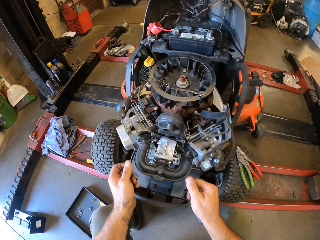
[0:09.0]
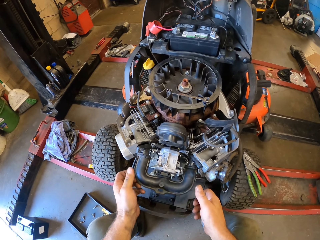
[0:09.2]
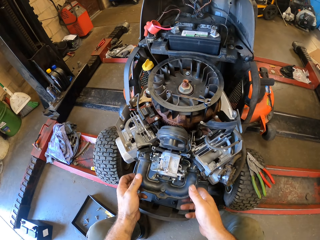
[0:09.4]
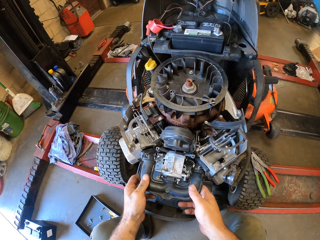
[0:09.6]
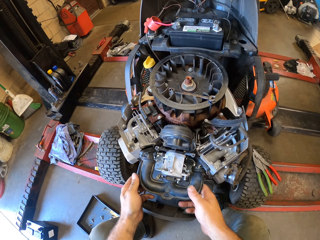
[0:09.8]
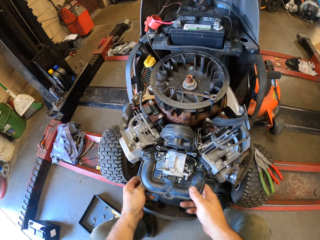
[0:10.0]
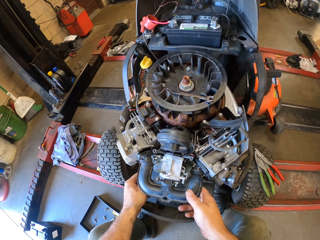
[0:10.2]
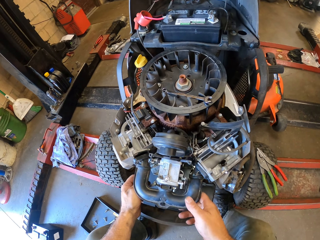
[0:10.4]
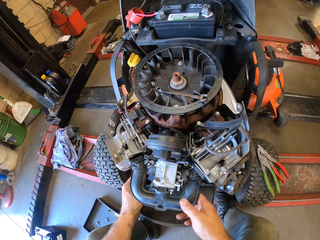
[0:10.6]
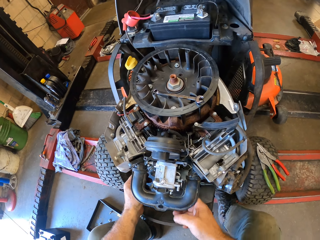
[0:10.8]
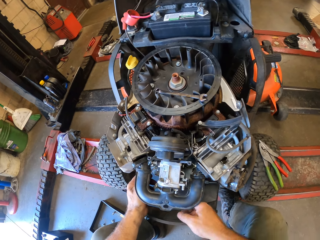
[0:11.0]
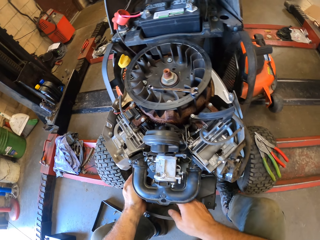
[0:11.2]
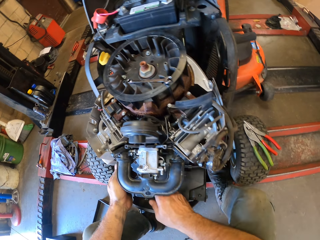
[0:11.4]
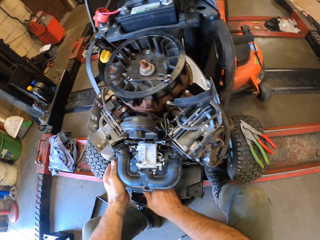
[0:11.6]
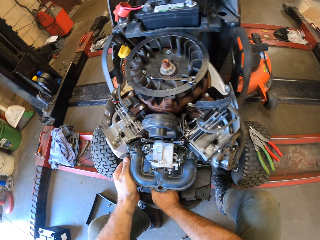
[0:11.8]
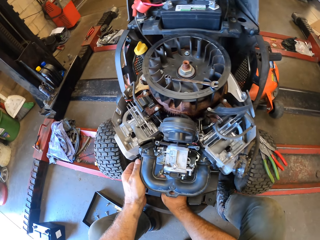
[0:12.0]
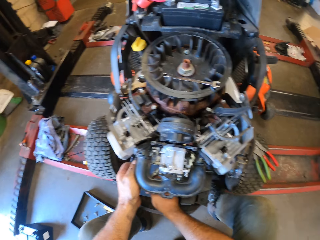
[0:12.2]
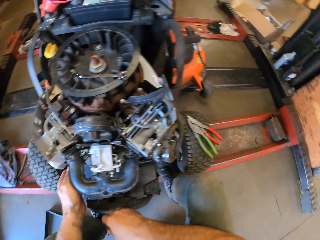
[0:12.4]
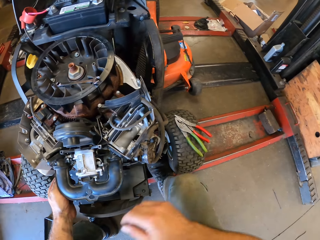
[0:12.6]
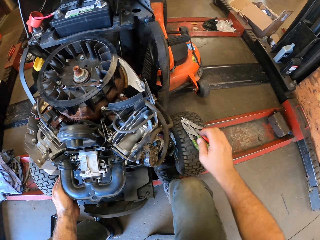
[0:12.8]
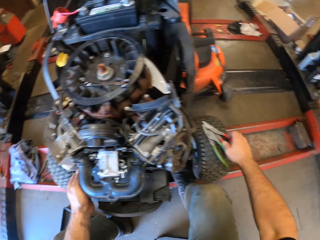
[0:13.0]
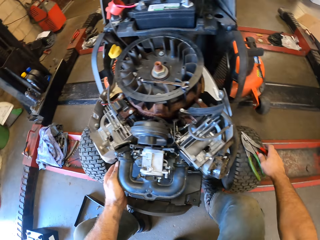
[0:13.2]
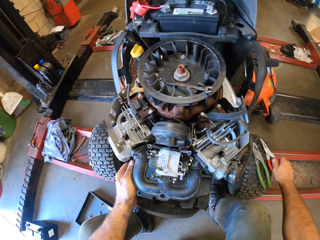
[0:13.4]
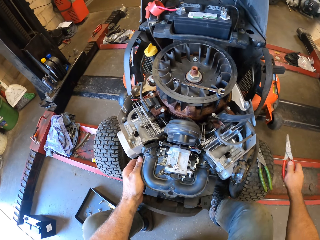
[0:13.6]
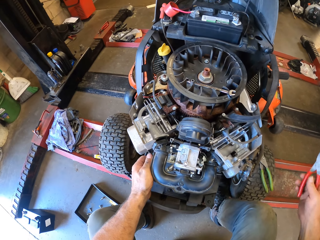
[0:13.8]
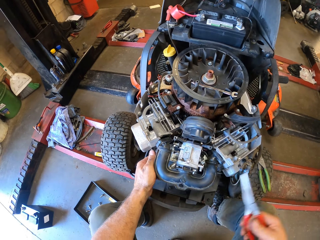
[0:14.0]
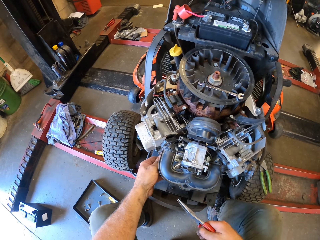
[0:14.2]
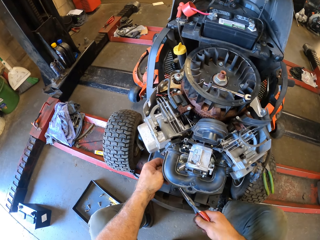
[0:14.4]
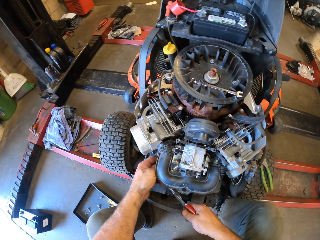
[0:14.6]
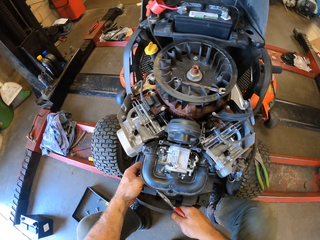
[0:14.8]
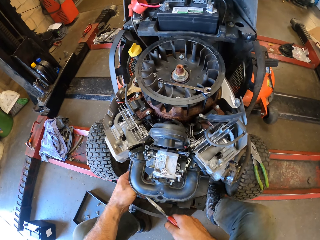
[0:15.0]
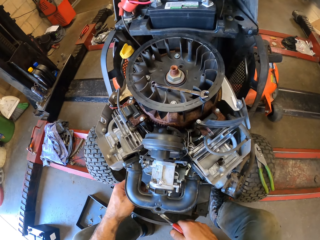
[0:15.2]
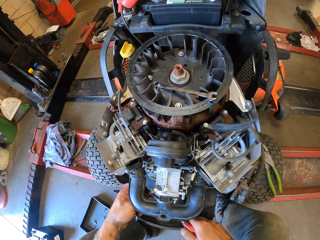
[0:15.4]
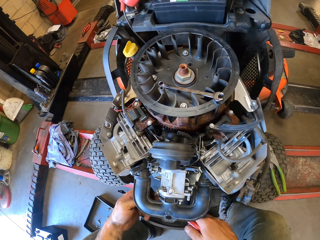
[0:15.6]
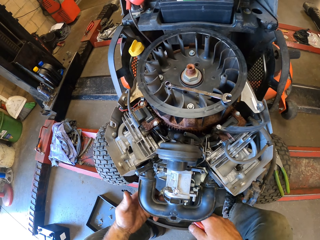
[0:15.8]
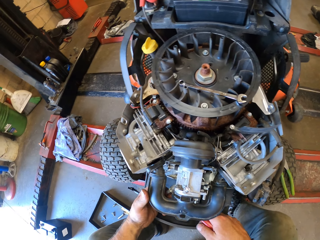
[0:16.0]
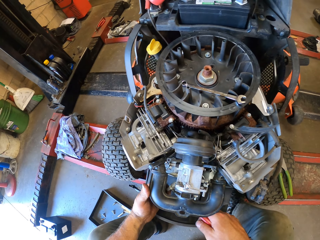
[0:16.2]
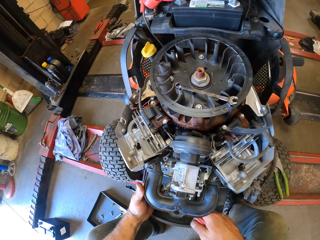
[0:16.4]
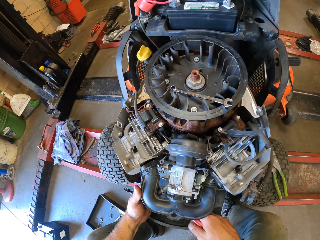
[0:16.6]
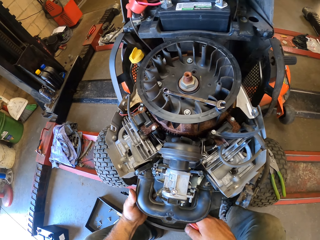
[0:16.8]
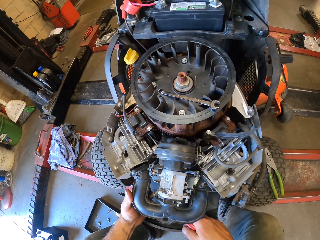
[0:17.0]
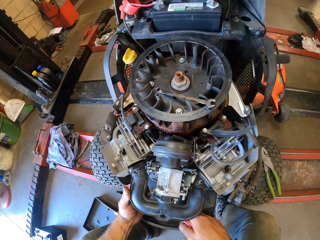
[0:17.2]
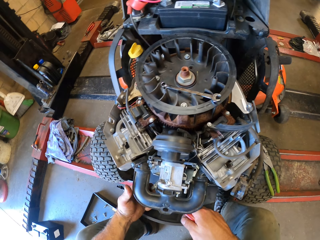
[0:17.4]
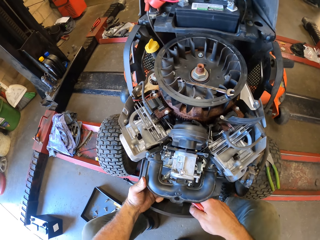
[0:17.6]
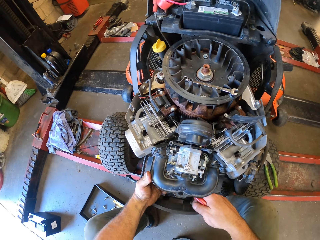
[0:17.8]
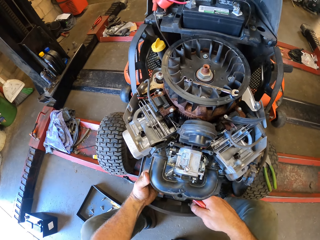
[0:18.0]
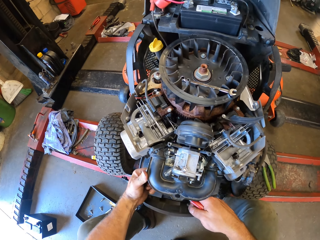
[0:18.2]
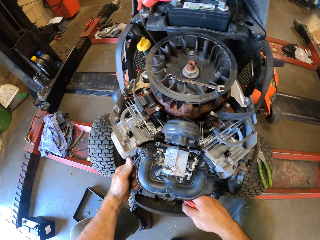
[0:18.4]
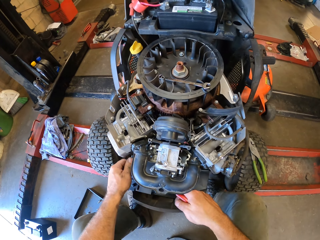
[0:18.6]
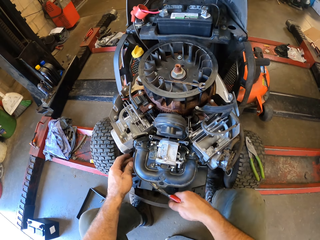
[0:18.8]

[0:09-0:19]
The camera wearer touches the lawn mower. He holds an engine pipe with both hands. He picks up a pair of pliers from the lawn mower's wheel with his right hand. He fixes the lawn mower.

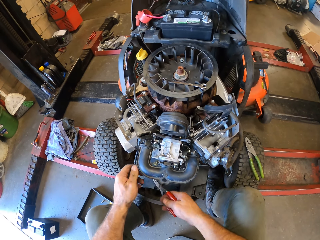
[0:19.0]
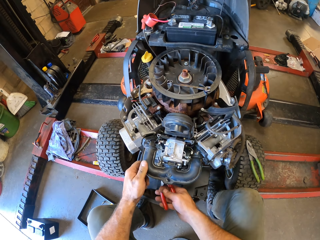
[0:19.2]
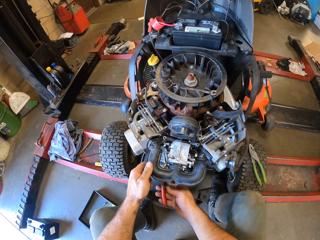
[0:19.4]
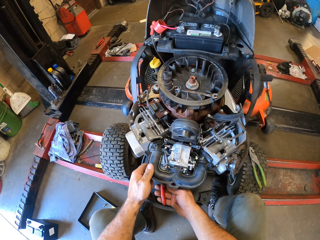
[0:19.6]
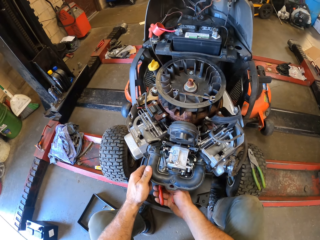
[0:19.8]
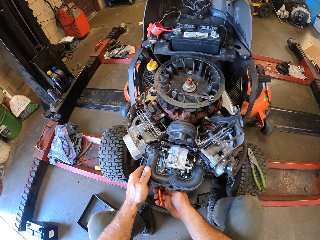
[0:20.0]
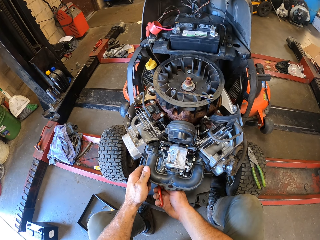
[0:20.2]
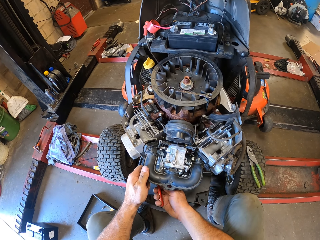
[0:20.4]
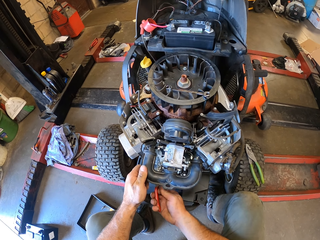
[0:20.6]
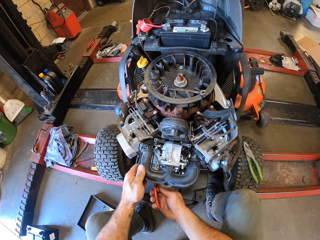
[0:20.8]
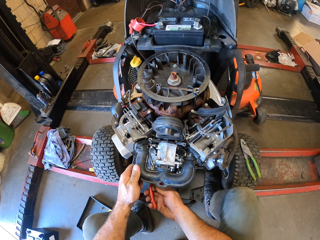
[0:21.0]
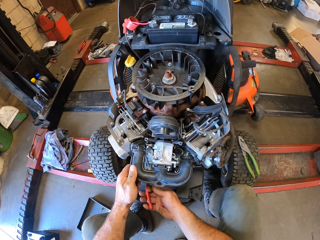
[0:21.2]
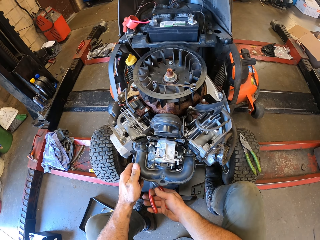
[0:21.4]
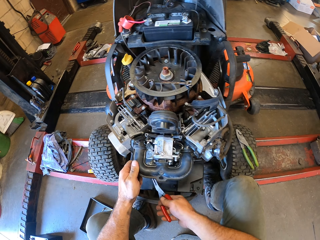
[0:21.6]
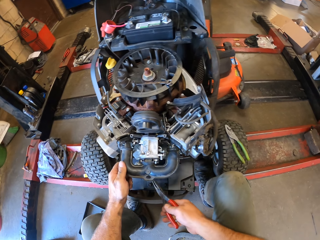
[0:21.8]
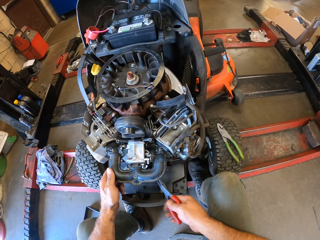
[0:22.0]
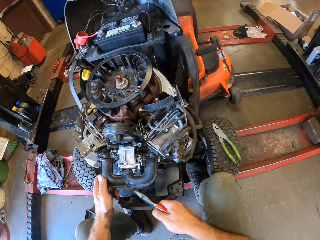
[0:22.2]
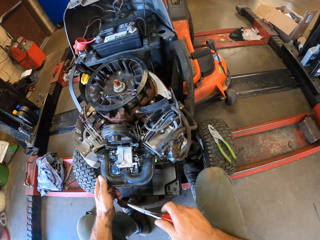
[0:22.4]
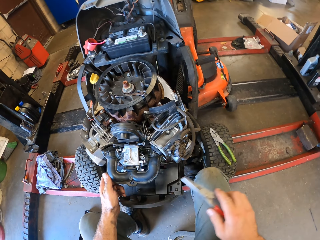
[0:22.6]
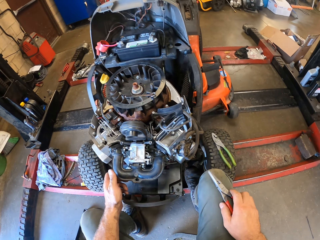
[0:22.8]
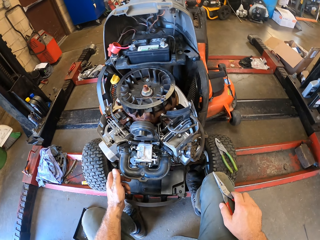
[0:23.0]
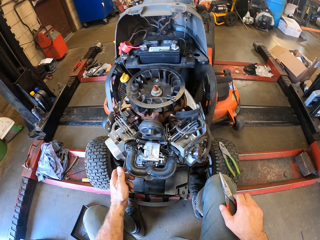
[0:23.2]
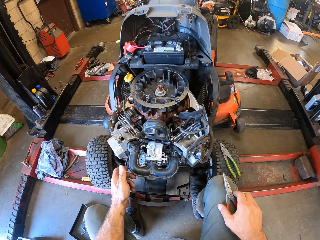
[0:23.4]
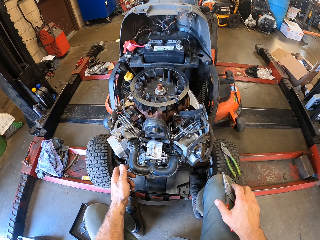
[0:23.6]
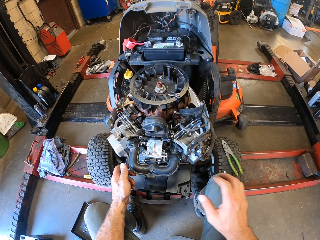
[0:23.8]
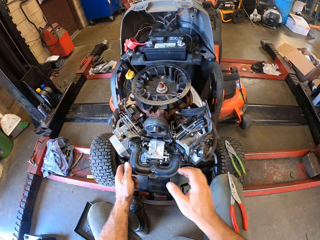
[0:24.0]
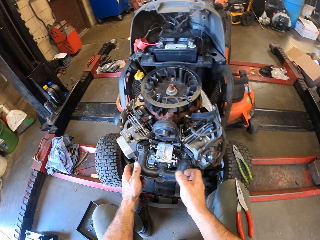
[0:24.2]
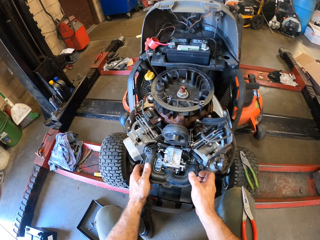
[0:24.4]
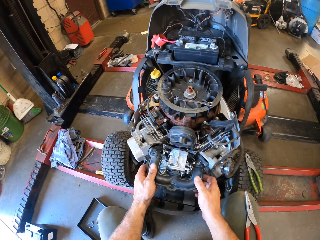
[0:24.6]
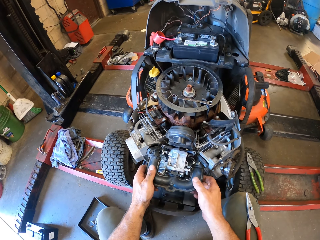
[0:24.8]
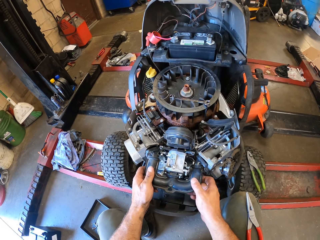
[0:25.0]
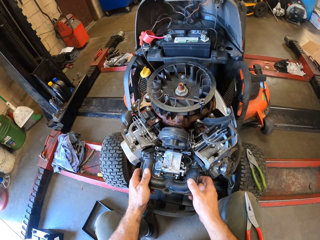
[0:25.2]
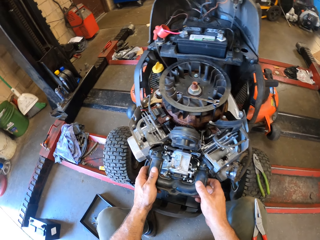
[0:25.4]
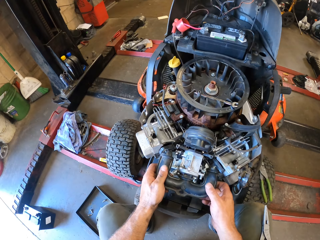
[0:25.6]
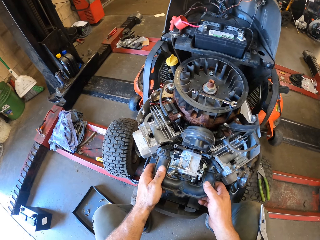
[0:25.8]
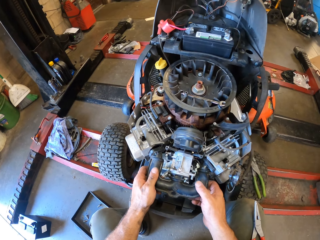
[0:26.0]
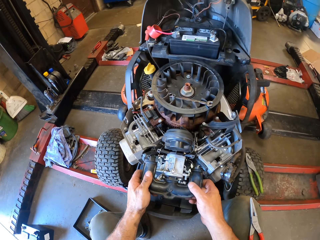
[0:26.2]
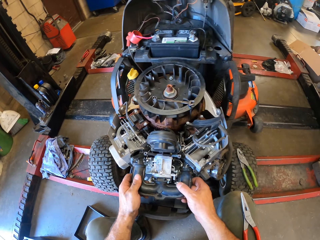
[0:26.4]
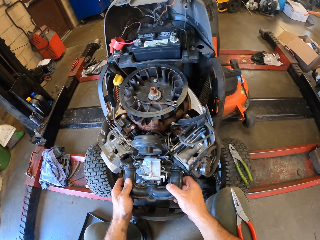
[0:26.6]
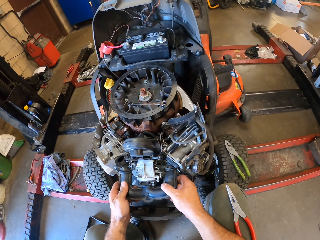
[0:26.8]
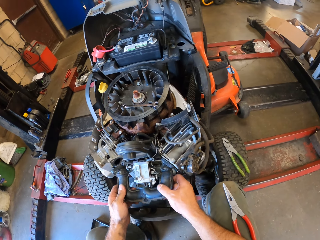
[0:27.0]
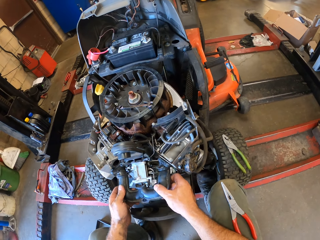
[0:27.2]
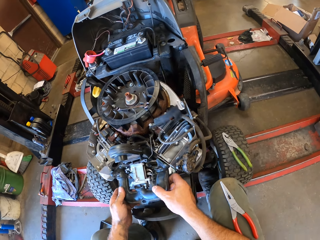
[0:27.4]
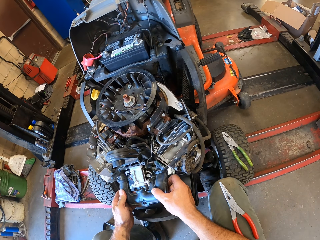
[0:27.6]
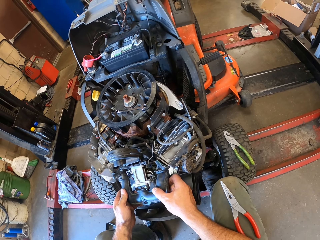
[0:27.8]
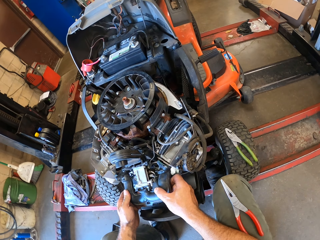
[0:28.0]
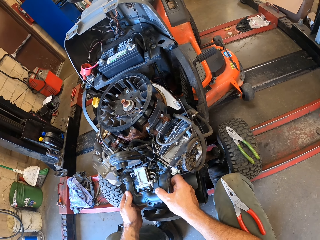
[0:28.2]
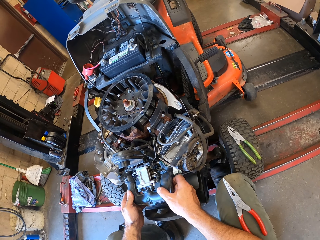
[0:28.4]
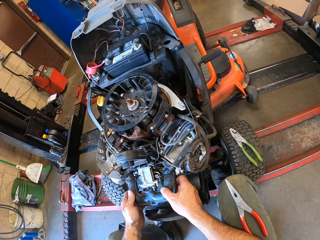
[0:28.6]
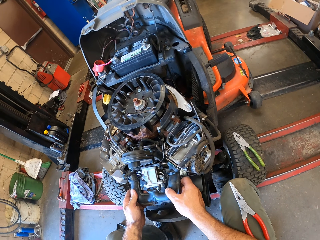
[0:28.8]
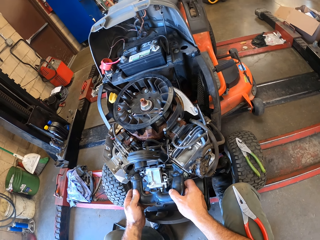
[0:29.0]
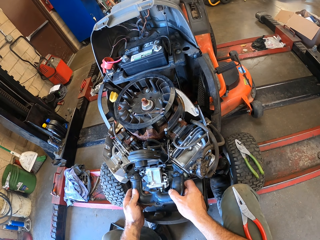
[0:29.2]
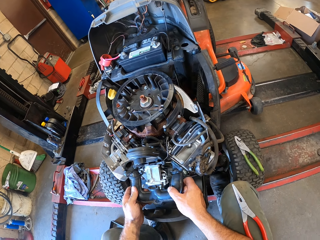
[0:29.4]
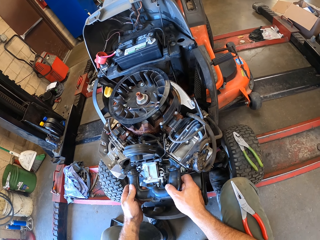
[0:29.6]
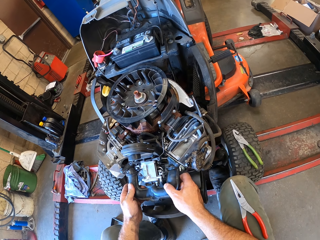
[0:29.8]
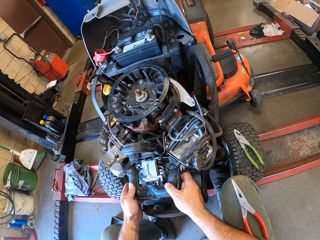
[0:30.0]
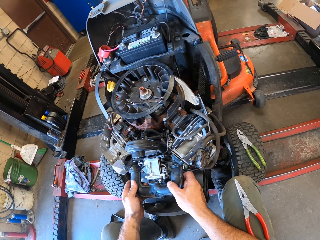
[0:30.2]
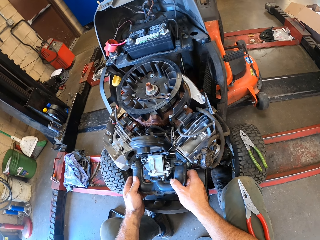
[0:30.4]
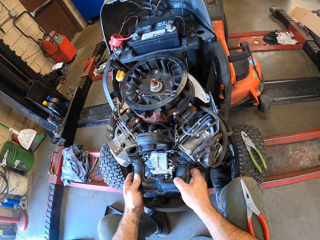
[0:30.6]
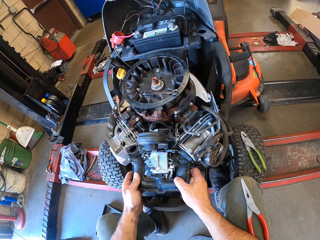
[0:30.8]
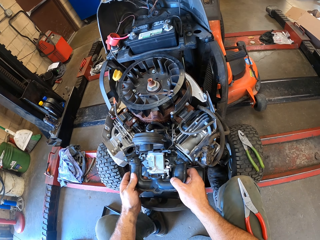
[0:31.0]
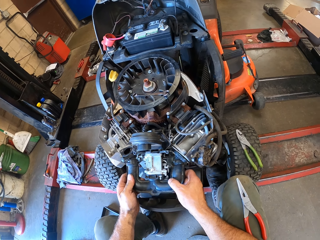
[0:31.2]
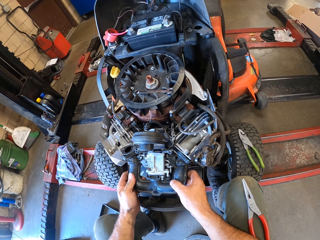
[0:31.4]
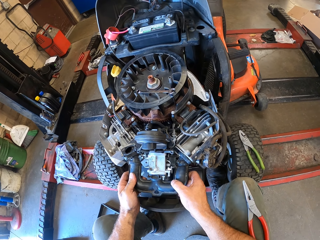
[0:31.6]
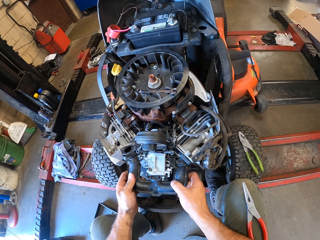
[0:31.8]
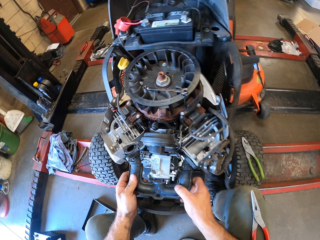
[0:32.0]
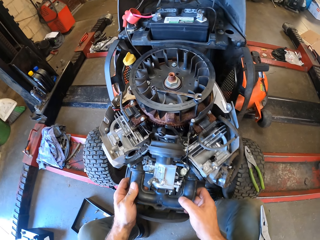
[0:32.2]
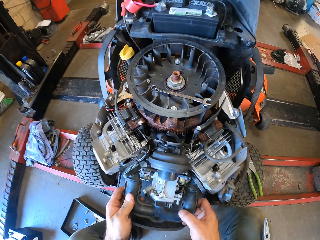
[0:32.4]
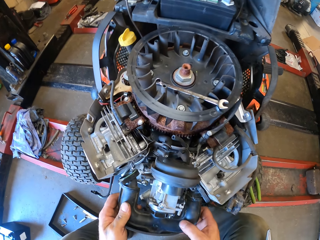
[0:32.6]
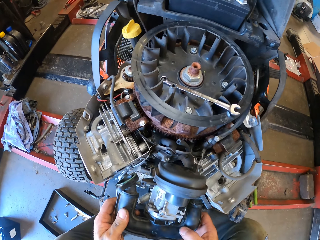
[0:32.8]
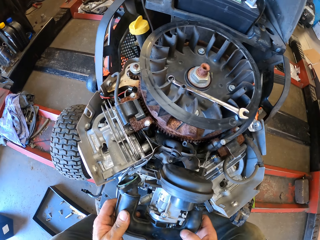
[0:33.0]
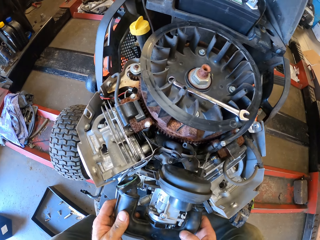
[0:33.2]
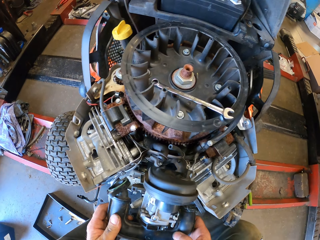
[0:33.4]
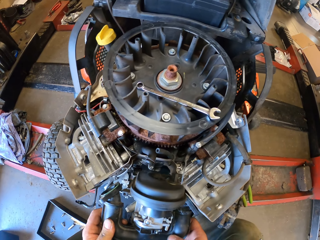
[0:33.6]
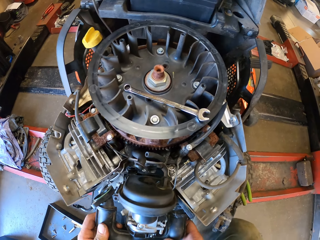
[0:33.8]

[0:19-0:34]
The camera wearer cuts a wire with the pair of pliers in his right hand. He drops the pair of pliers in his right hand on his lap. He holds the engine pipe with both hands. He loosens a part of the lawn mower.
